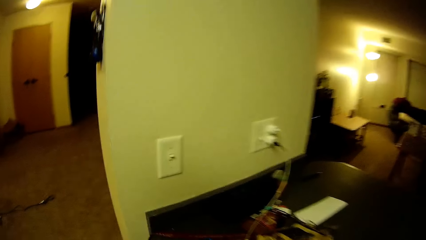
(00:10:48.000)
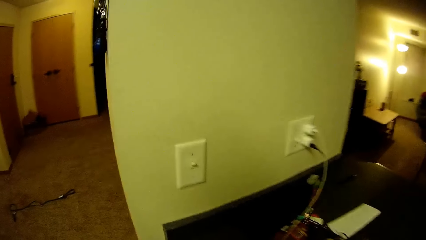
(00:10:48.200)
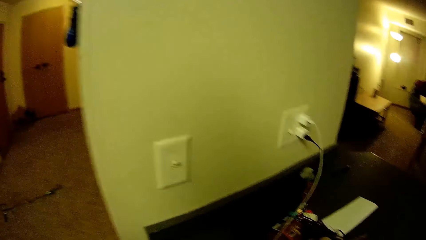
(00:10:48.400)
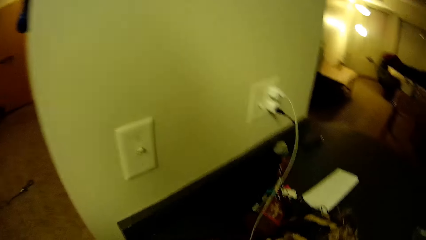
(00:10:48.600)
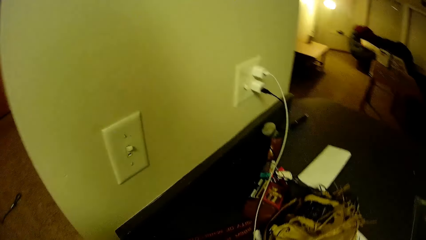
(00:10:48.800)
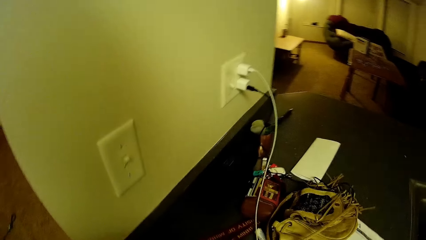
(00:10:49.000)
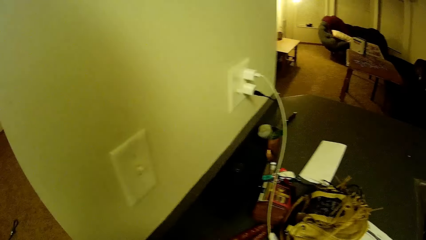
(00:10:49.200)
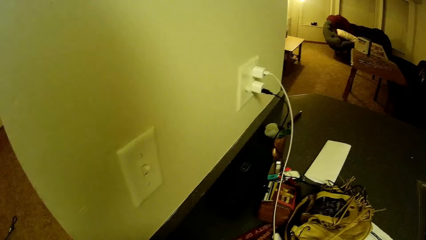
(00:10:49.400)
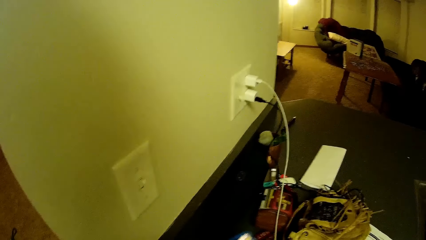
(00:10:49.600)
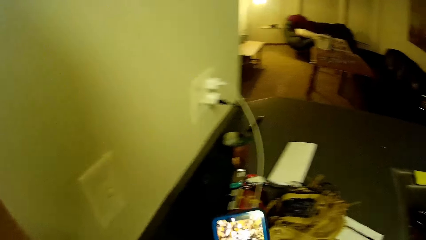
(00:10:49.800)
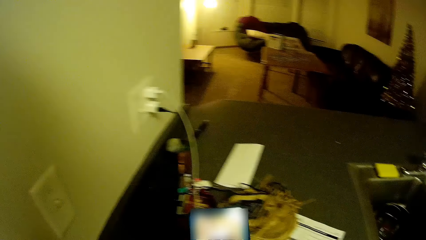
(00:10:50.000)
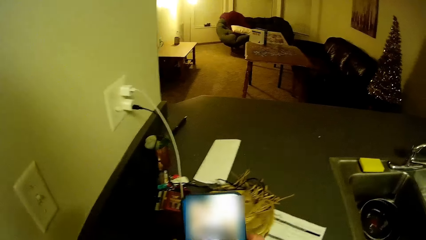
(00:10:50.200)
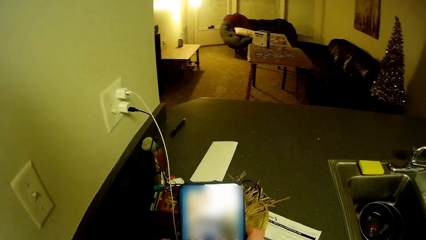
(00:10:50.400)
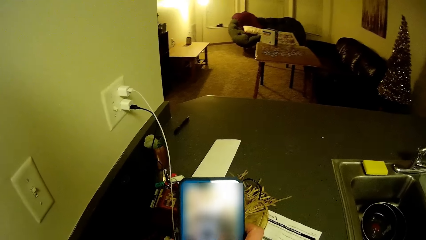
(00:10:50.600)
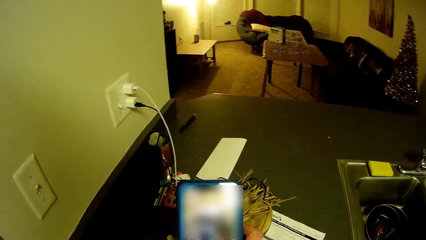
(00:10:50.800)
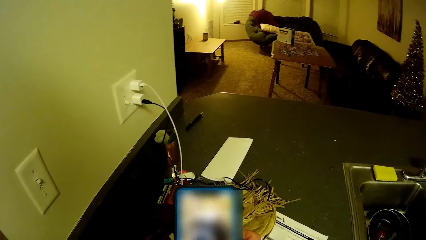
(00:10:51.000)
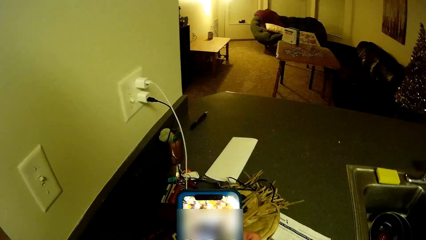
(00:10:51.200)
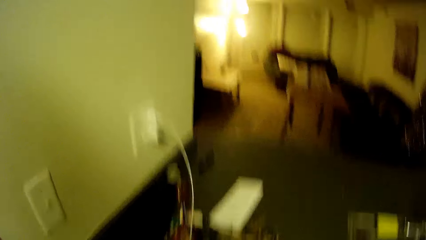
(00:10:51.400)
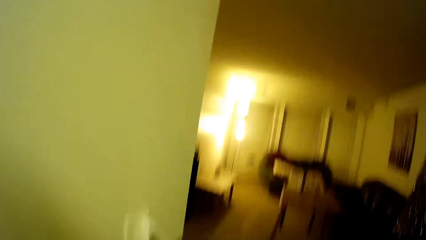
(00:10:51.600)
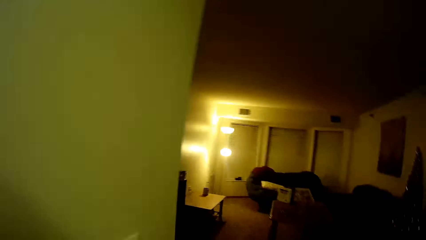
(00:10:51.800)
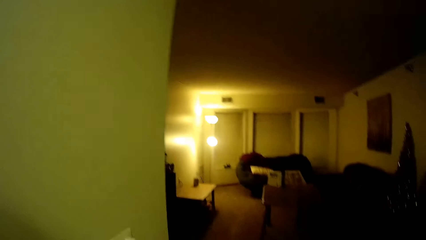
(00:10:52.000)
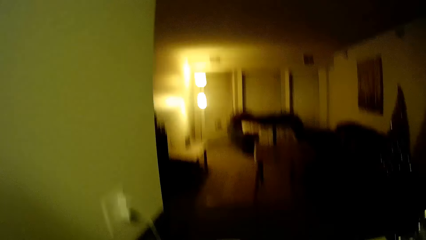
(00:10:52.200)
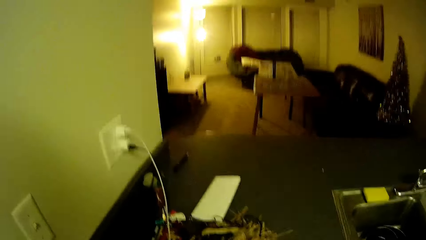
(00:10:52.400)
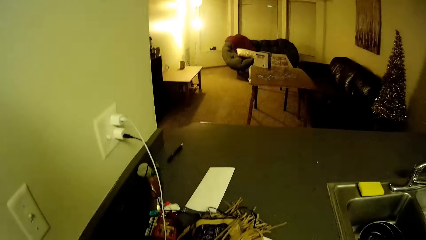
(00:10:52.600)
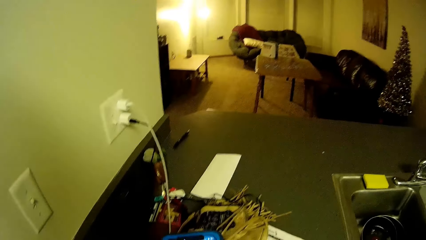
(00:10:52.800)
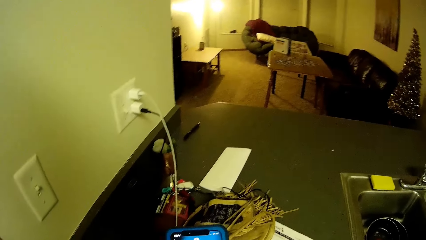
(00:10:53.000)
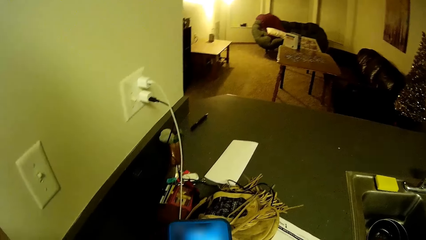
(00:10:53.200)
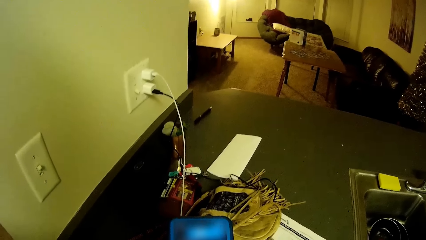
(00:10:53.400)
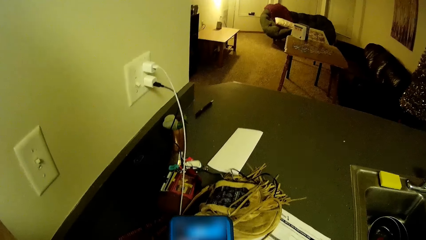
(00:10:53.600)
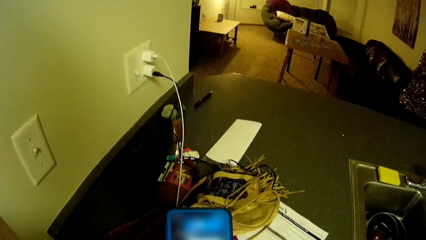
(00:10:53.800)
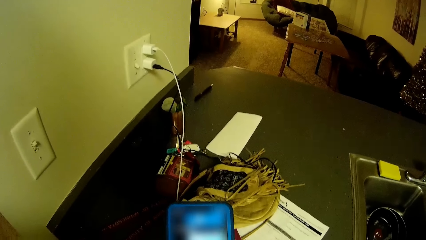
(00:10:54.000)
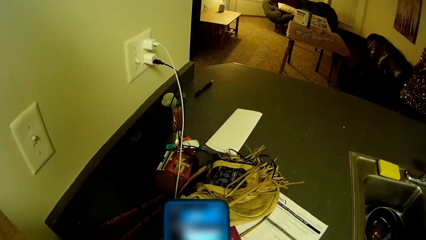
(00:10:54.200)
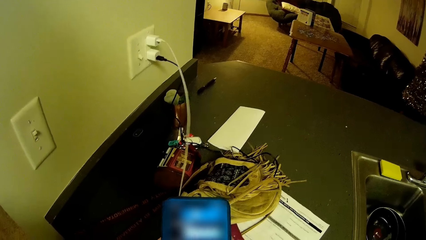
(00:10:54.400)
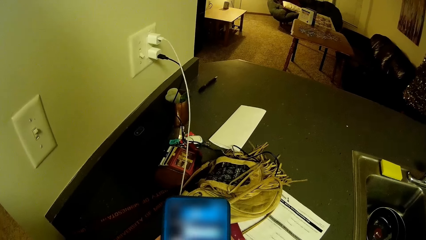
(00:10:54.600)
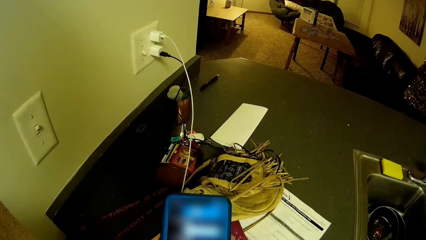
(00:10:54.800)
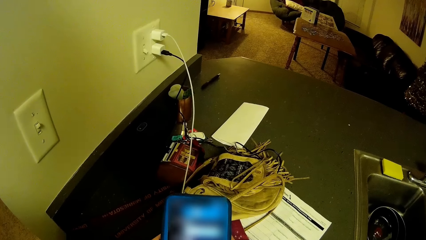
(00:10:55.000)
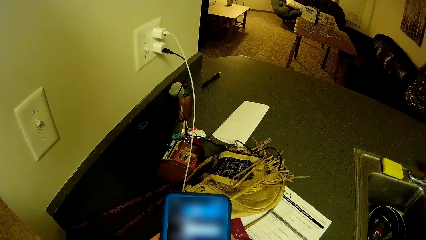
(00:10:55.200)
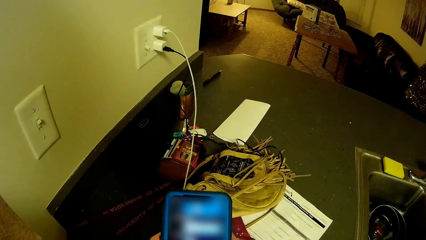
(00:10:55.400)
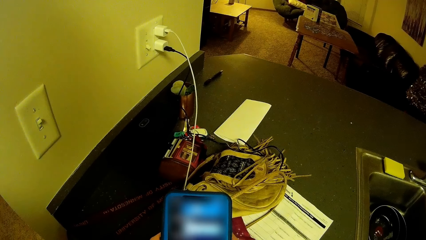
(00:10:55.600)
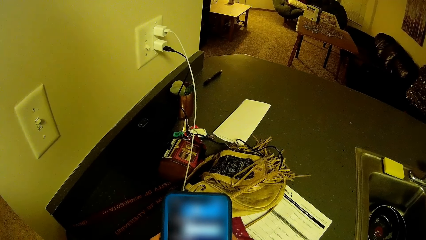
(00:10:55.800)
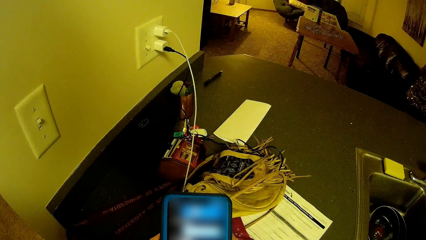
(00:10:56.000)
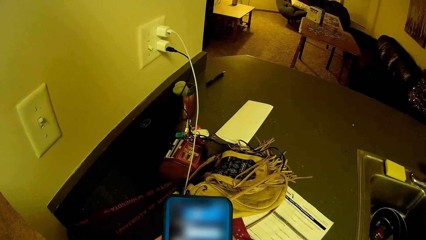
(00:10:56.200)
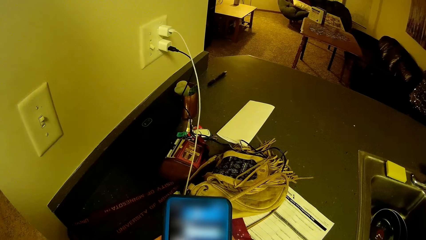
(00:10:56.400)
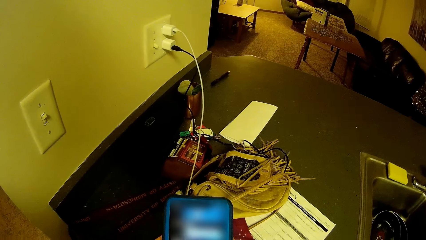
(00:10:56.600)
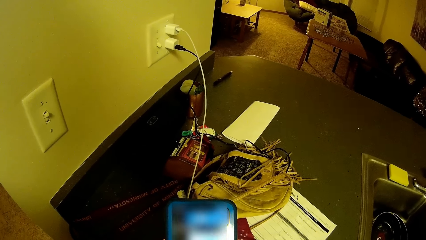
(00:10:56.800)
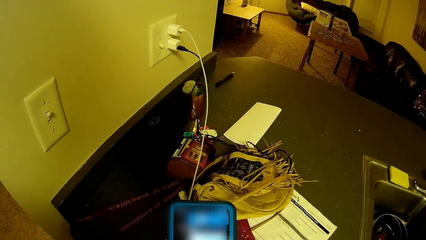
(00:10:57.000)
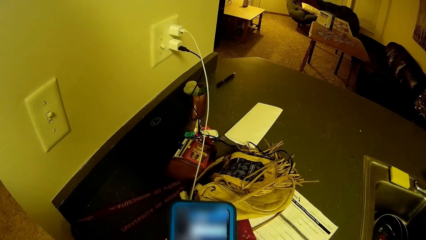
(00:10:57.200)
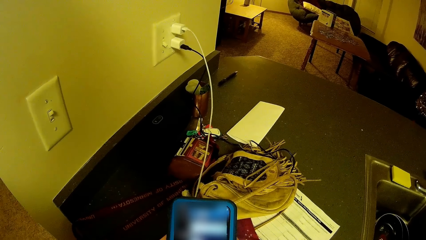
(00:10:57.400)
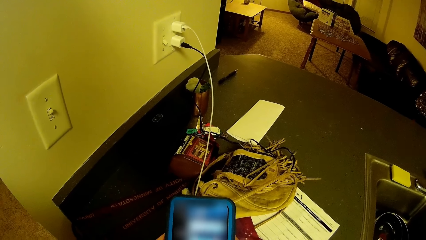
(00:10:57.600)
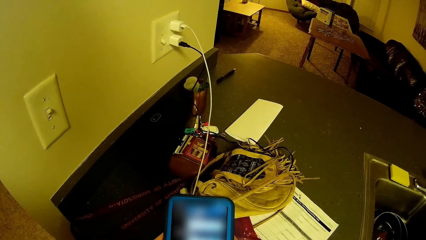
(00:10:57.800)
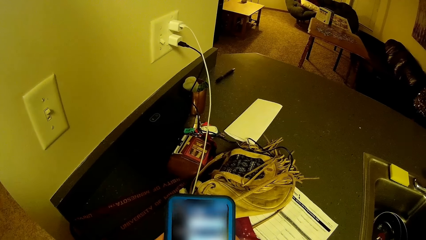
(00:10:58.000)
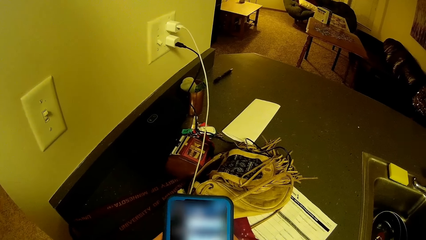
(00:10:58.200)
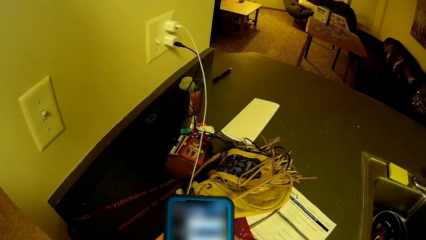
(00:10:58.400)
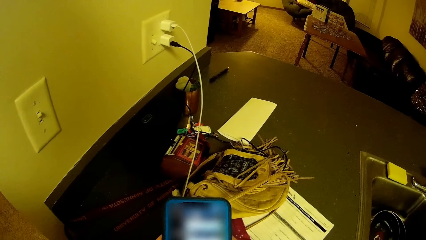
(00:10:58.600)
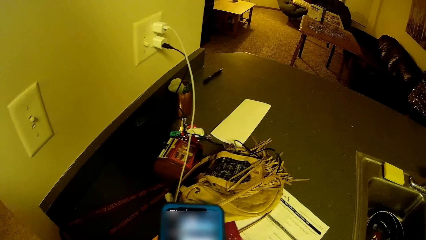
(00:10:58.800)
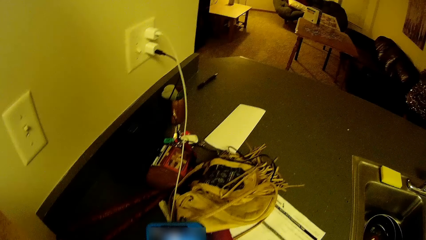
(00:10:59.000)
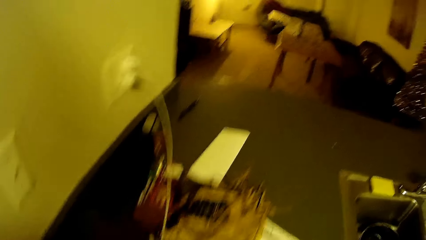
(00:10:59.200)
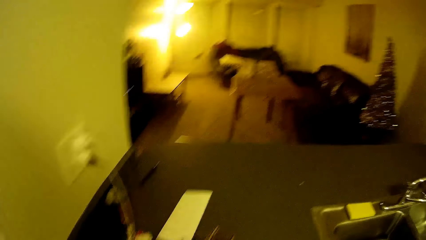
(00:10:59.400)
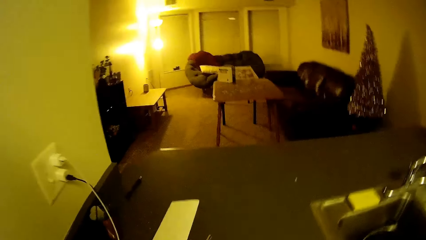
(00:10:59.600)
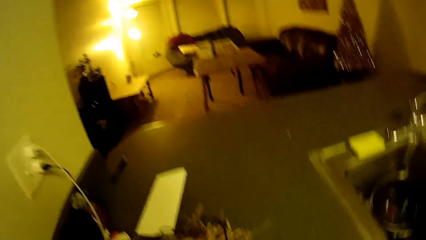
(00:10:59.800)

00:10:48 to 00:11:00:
The camera wearer uses a mobile phone. They pick up the phone. They press the phone.
